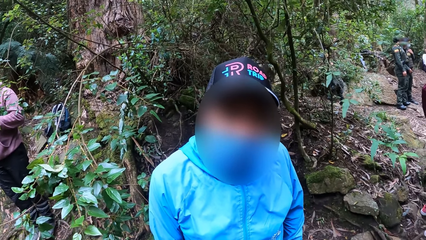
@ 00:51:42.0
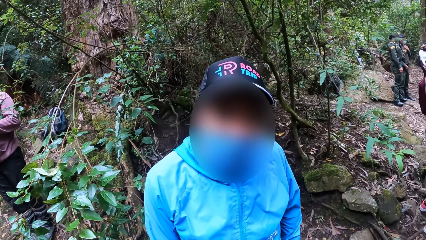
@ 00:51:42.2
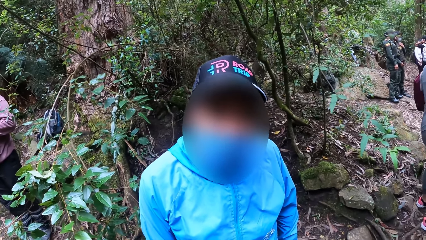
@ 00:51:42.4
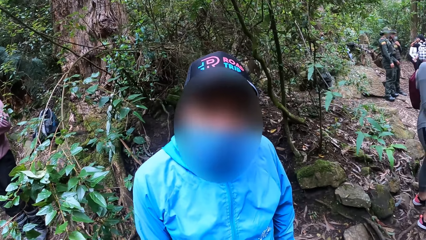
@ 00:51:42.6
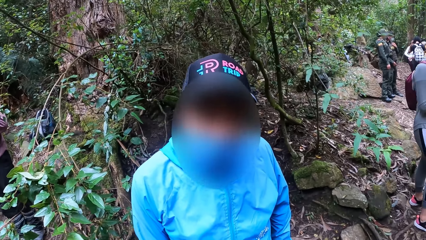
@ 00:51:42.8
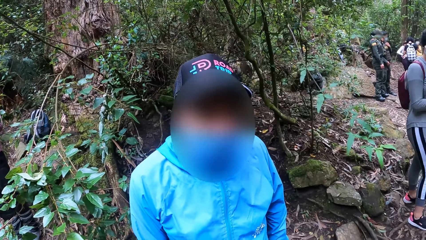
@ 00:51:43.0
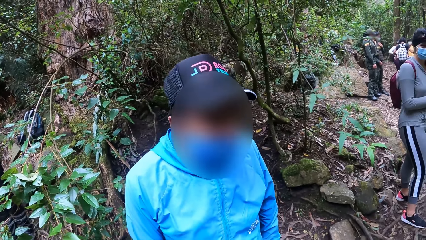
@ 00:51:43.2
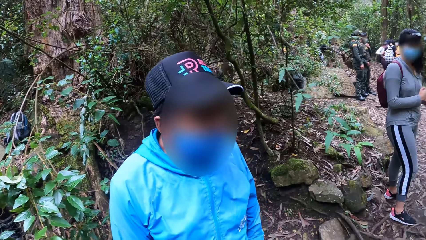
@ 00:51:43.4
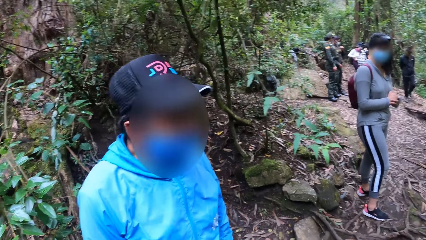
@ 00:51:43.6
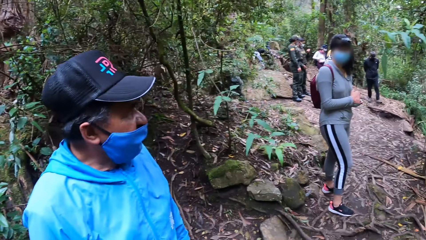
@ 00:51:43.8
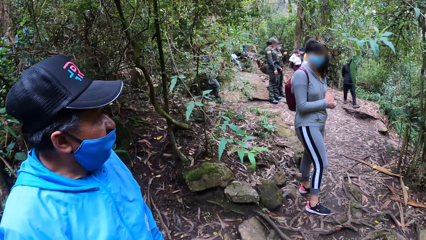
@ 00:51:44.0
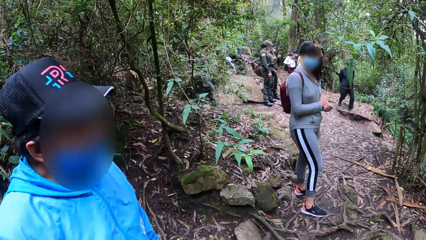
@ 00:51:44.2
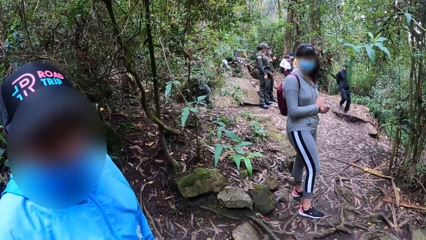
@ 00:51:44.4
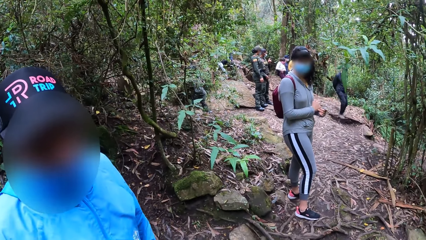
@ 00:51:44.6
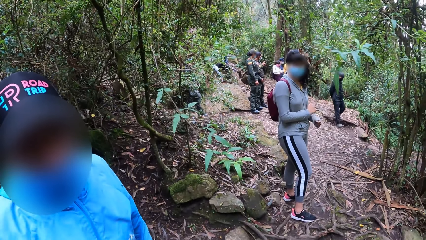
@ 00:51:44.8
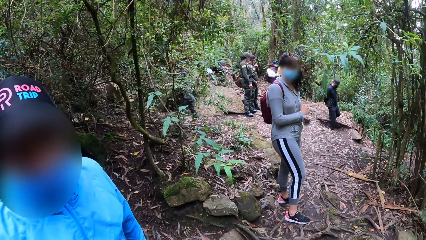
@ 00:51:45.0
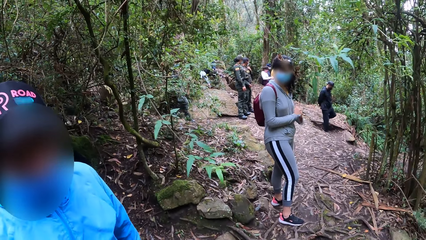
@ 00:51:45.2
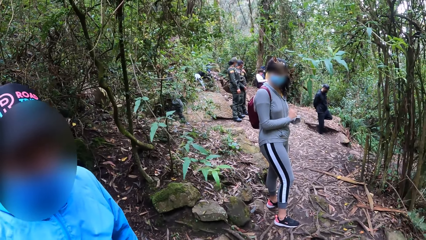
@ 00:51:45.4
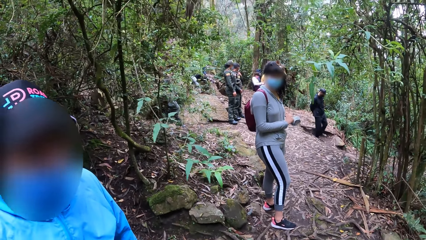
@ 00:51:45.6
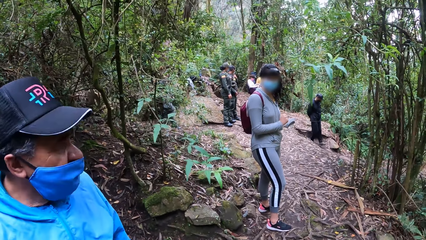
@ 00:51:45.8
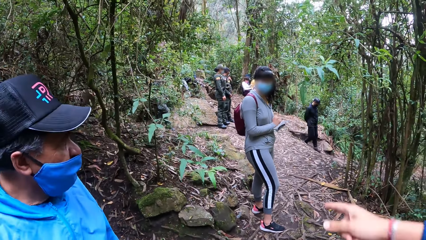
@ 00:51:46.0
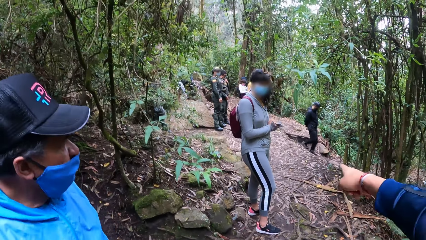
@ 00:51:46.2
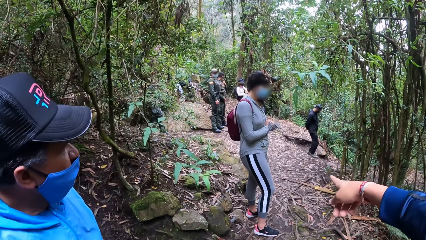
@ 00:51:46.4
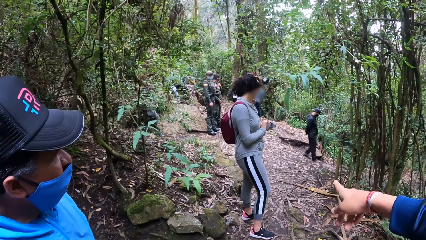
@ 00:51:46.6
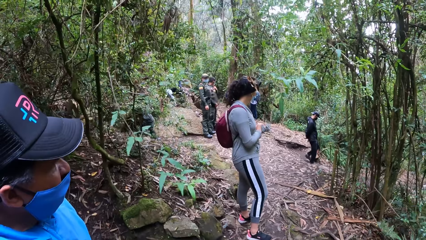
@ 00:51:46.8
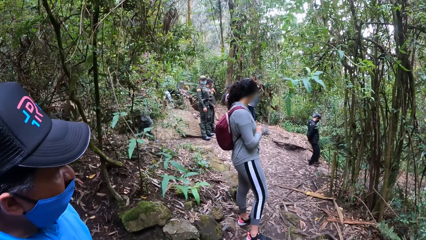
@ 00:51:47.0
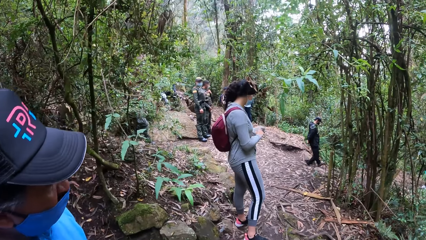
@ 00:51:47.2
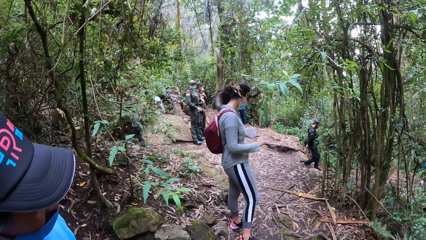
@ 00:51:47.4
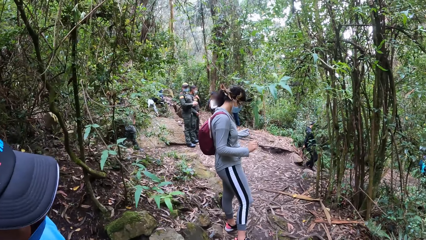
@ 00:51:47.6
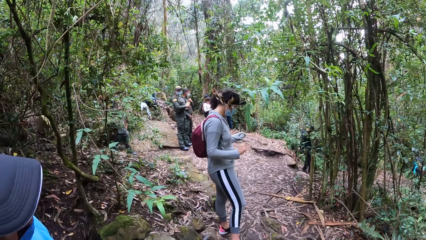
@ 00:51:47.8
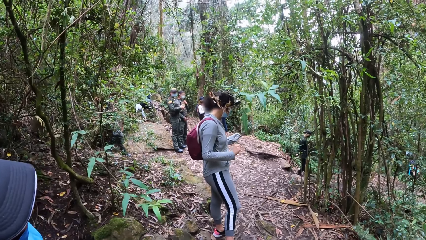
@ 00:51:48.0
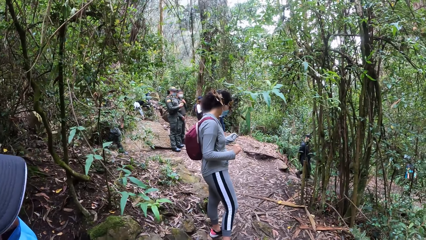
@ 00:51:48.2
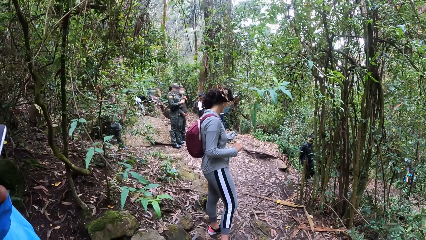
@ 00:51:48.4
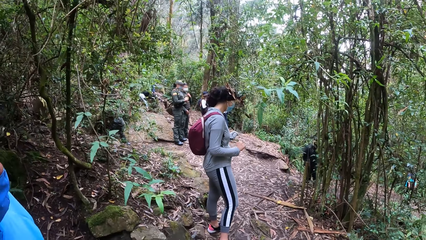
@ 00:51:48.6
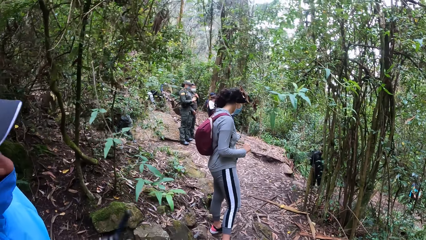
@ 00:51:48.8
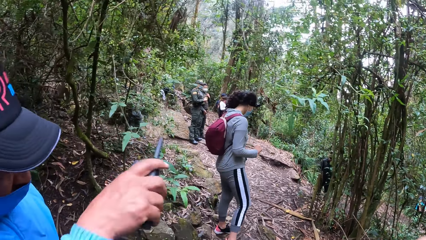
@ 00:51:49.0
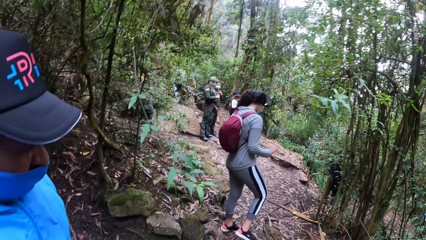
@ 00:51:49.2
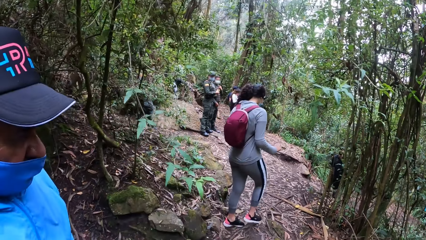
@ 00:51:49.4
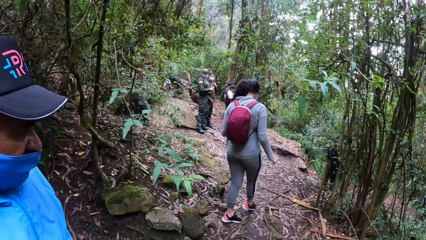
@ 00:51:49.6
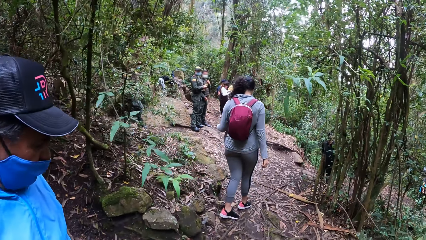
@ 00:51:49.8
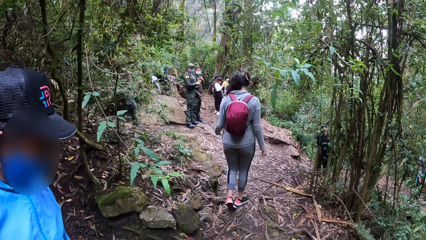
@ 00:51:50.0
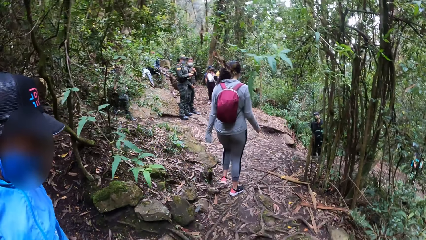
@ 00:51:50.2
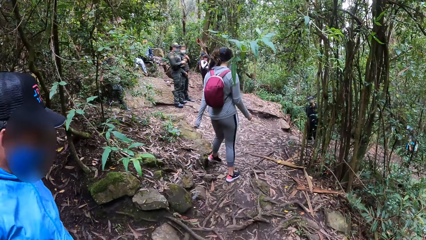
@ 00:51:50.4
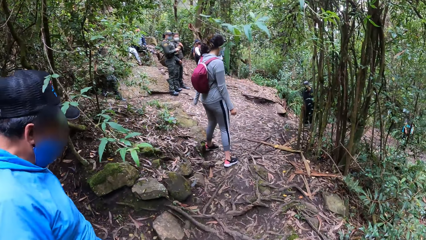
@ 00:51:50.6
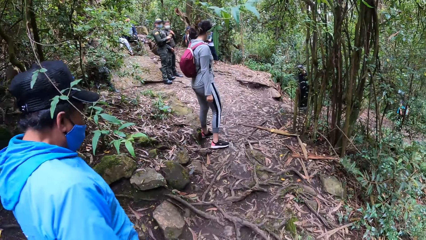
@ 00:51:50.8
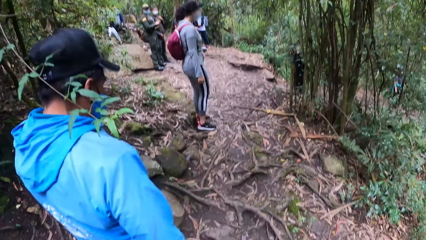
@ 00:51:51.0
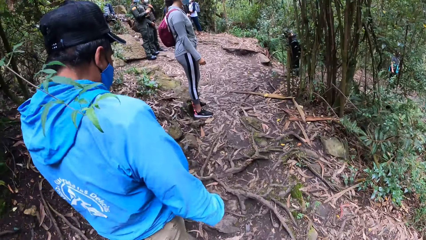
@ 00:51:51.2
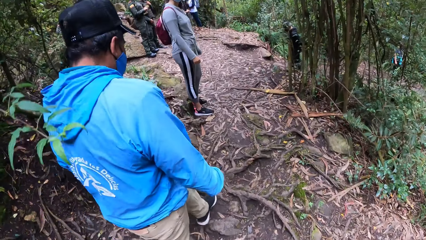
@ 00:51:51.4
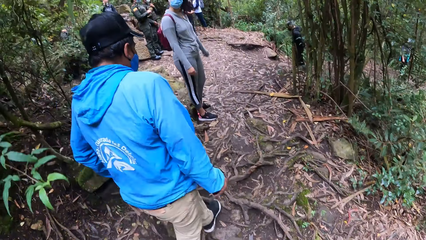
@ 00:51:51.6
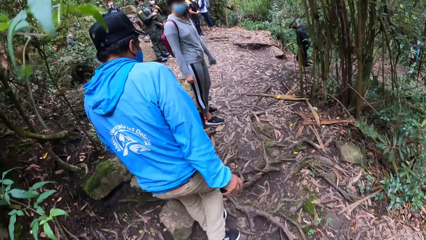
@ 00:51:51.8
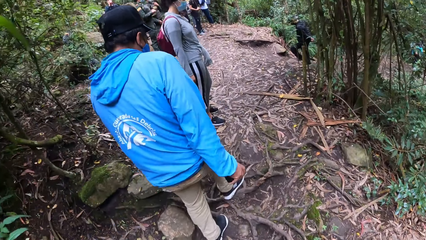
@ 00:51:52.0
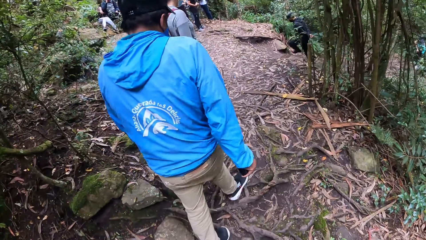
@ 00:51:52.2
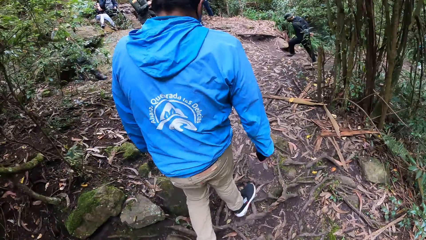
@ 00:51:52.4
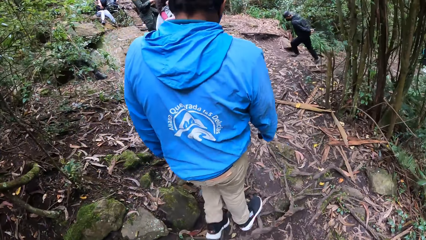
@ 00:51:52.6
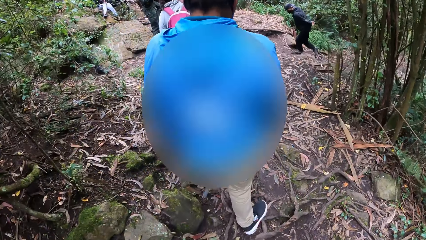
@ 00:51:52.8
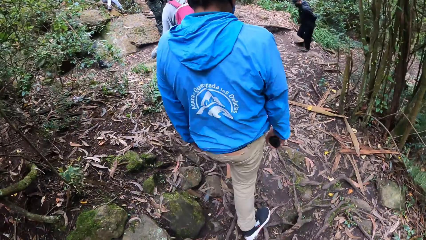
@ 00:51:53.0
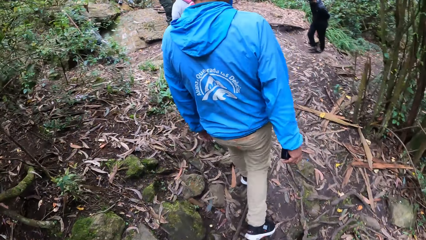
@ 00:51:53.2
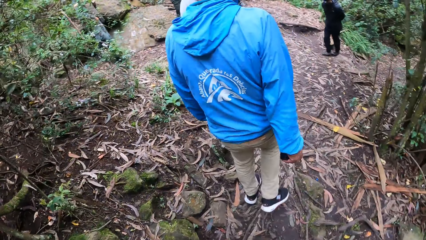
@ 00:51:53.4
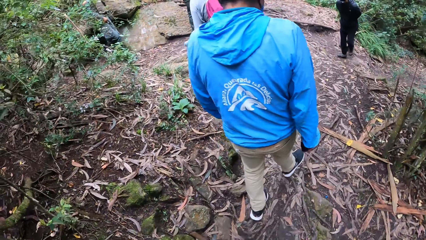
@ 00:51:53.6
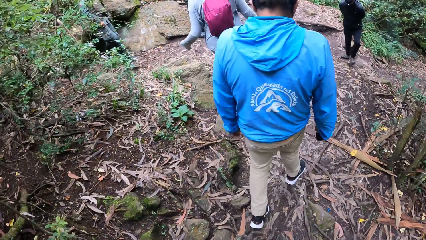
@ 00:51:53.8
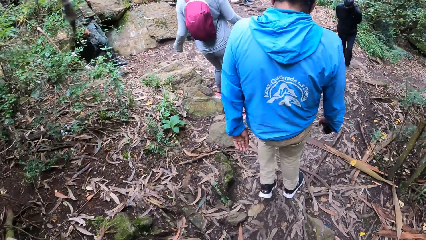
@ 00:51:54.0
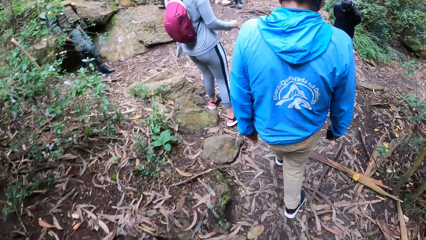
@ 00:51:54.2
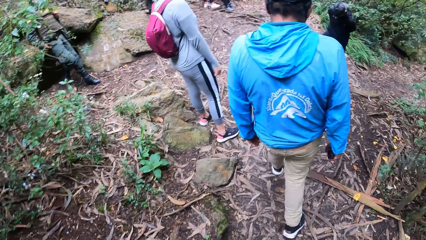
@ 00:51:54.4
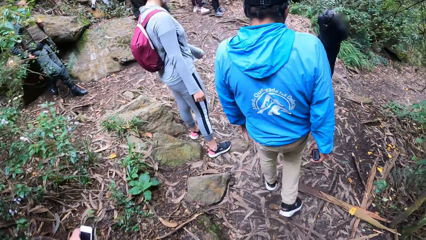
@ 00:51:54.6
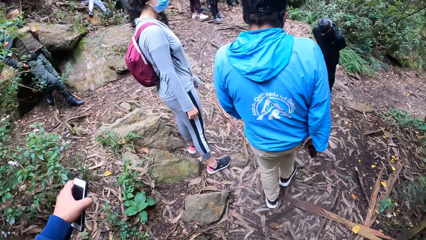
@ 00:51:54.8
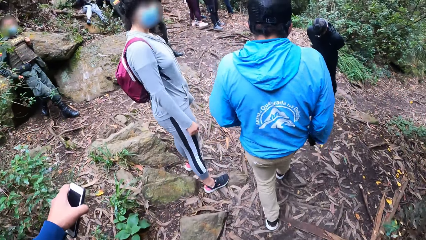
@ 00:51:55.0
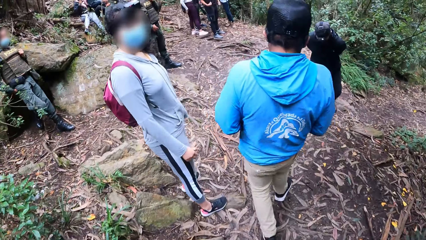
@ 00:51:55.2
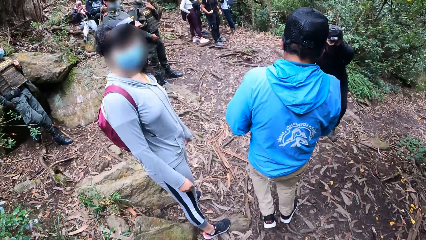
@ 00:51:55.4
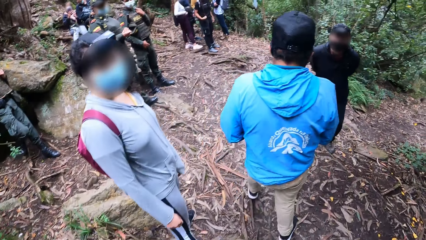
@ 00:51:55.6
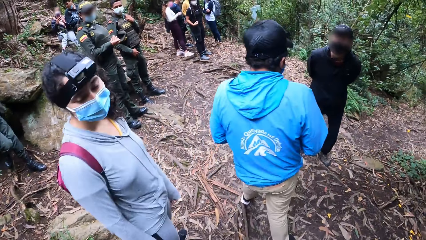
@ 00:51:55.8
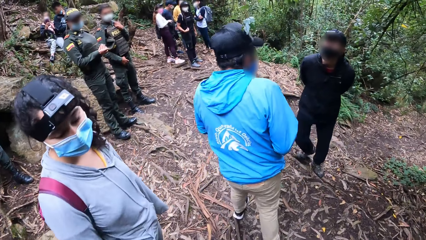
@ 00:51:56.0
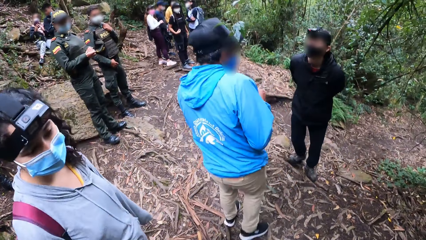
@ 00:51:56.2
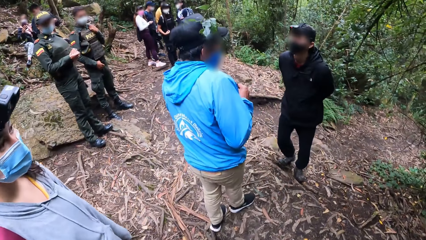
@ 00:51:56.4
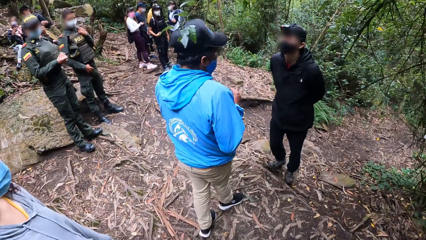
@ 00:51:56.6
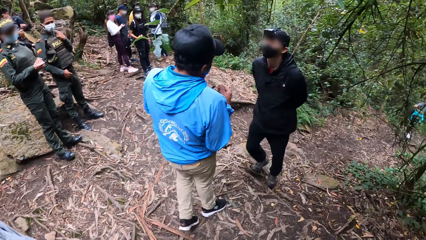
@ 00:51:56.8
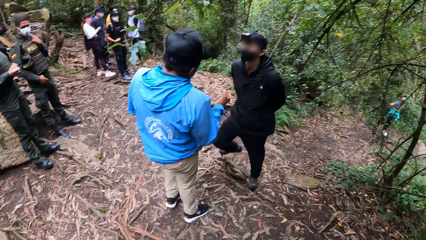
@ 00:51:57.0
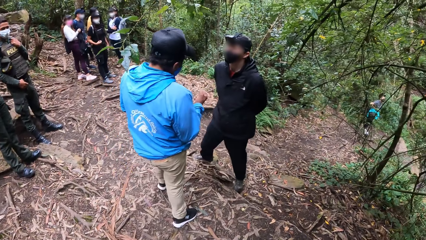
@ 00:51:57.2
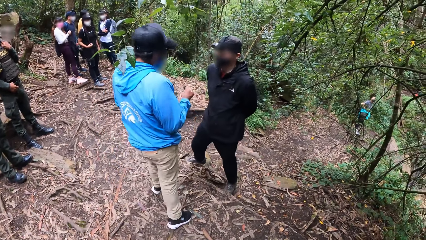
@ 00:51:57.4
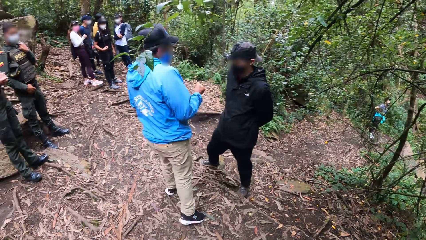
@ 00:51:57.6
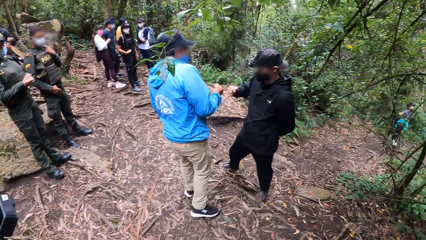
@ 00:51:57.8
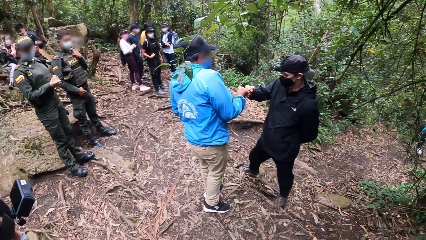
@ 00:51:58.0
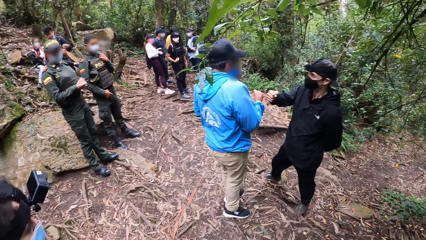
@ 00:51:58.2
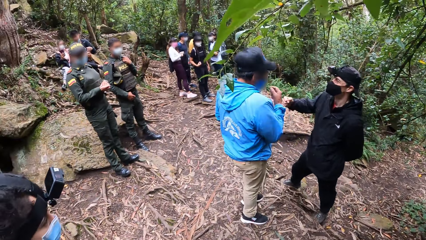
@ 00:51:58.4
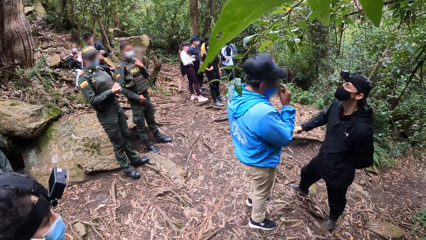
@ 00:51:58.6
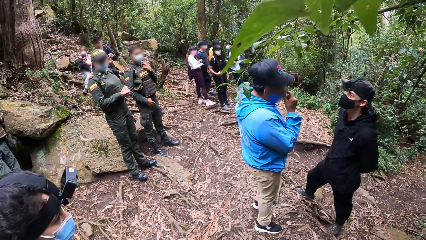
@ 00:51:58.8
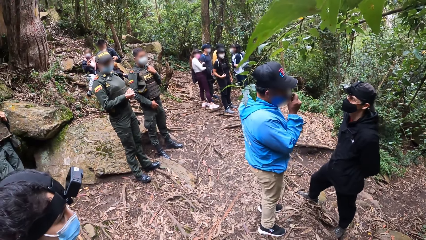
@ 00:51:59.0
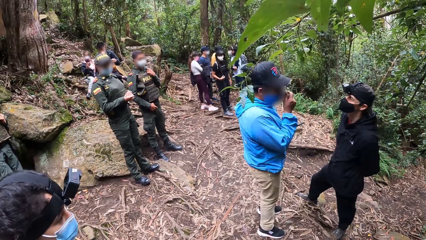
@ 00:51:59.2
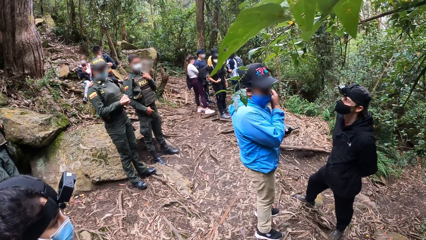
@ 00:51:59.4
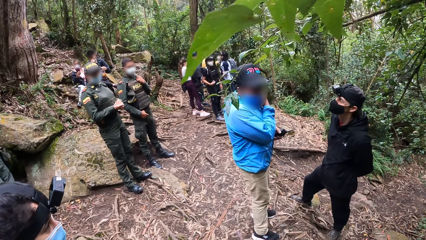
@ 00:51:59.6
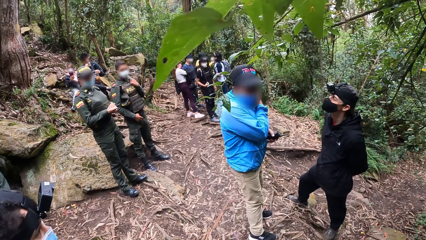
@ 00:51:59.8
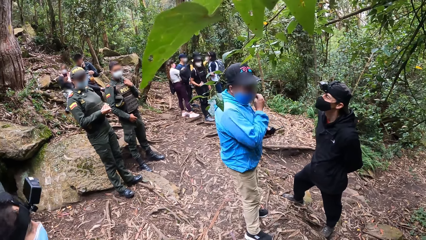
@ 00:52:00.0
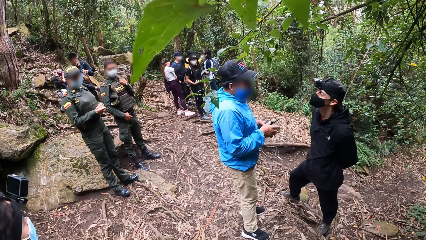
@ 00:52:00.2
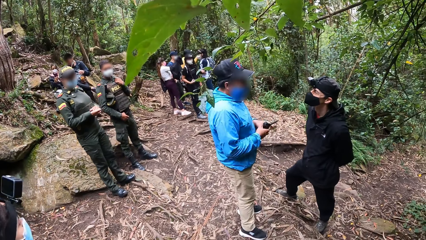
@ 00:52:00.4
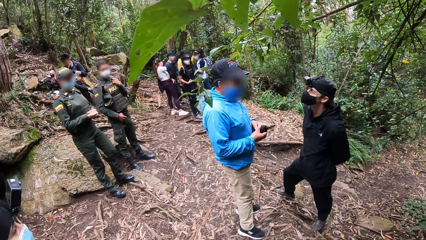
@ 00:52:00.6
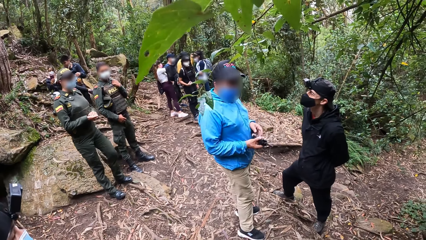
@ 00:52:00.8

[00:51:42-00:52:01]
The camera wearer points forward with his right hand. A man moves a hand. The man steps forward. The camera wearer walks behind the man. The man converses with another man. The first man adjusts a face mask.
